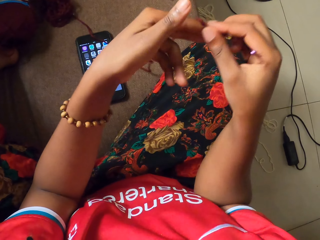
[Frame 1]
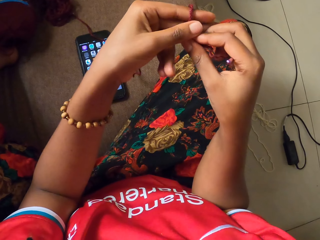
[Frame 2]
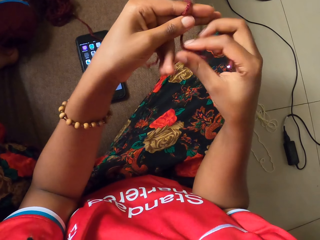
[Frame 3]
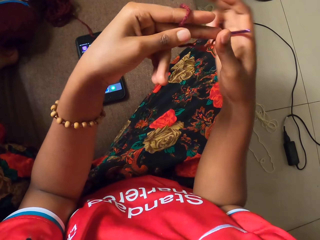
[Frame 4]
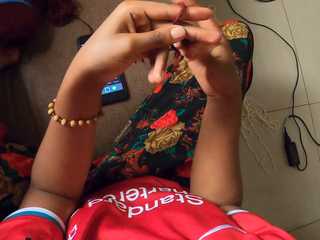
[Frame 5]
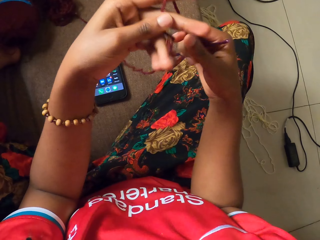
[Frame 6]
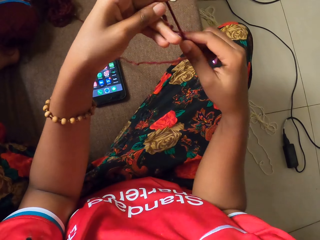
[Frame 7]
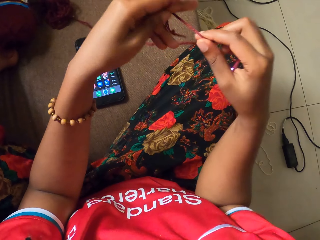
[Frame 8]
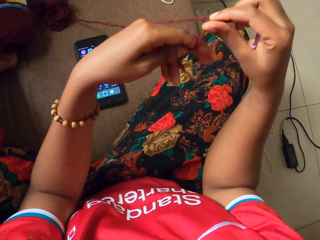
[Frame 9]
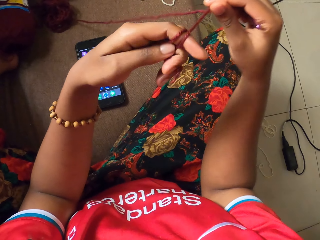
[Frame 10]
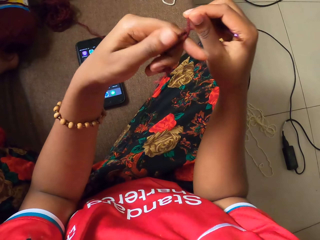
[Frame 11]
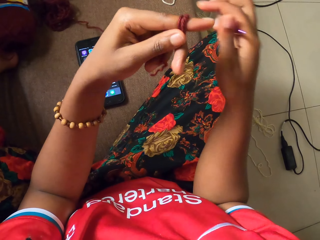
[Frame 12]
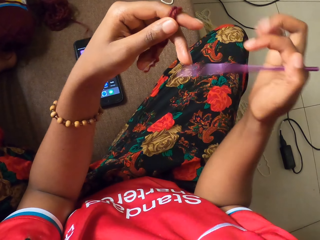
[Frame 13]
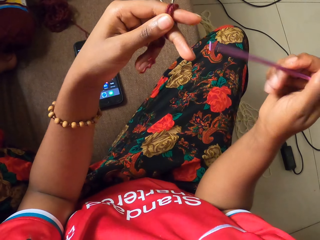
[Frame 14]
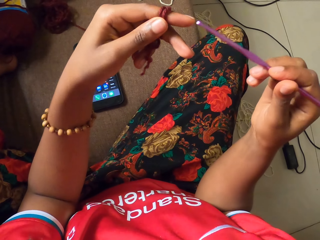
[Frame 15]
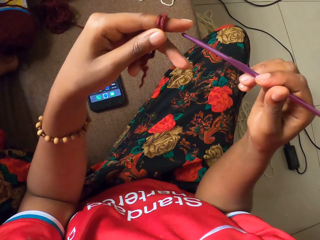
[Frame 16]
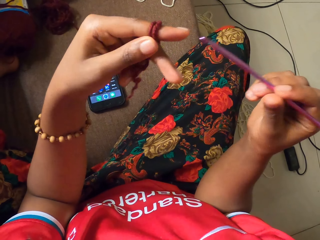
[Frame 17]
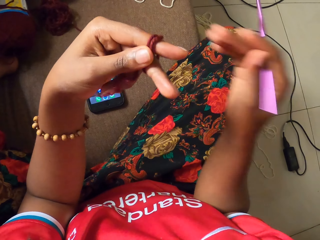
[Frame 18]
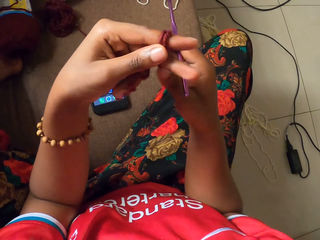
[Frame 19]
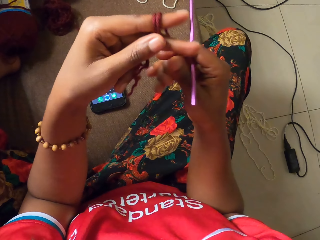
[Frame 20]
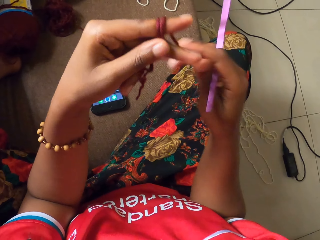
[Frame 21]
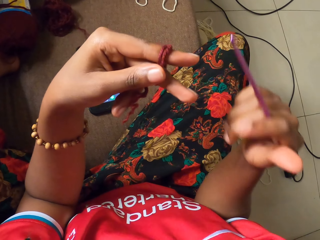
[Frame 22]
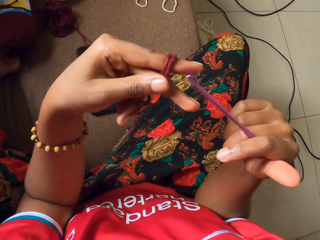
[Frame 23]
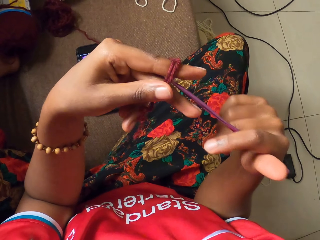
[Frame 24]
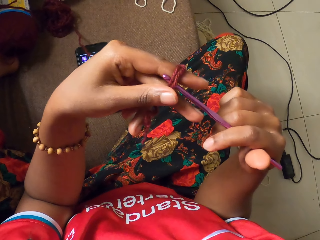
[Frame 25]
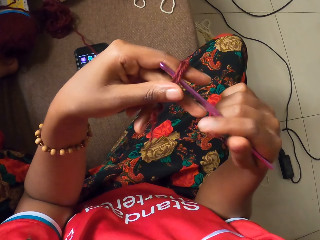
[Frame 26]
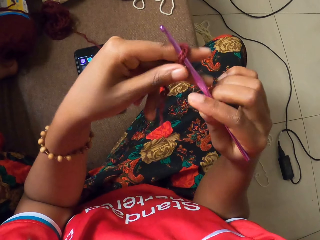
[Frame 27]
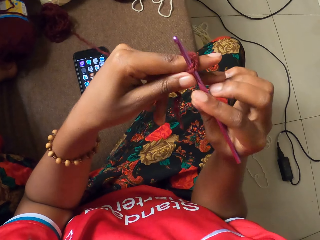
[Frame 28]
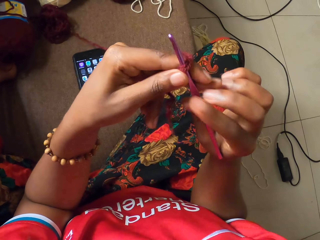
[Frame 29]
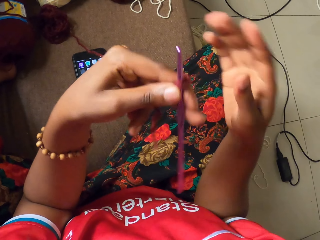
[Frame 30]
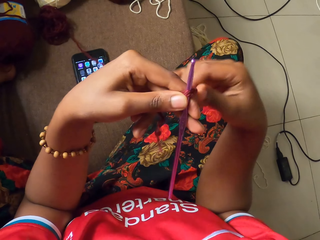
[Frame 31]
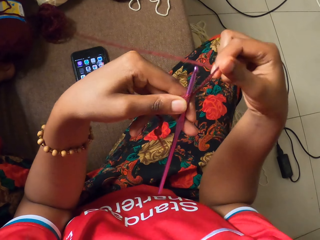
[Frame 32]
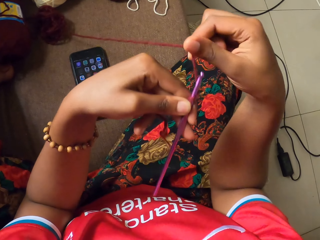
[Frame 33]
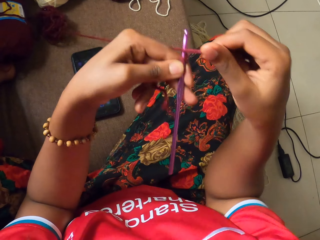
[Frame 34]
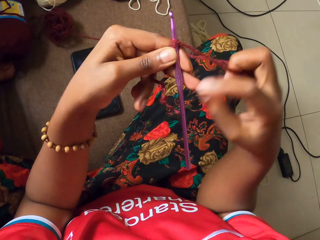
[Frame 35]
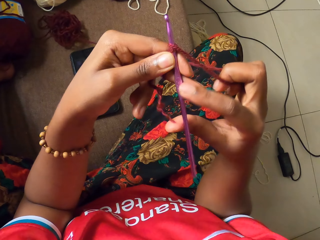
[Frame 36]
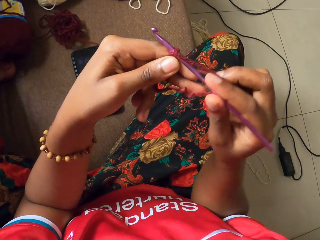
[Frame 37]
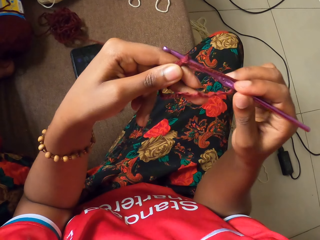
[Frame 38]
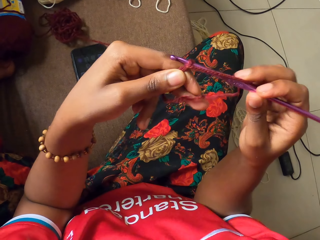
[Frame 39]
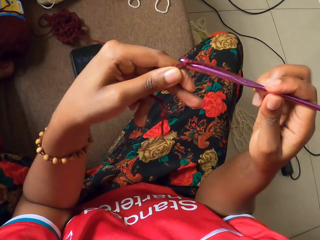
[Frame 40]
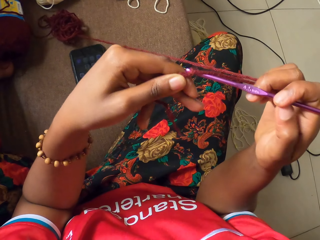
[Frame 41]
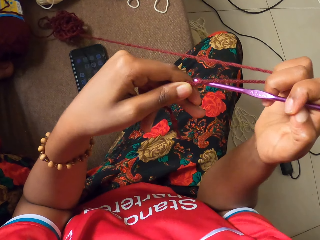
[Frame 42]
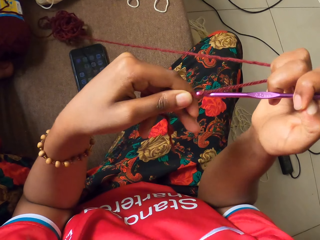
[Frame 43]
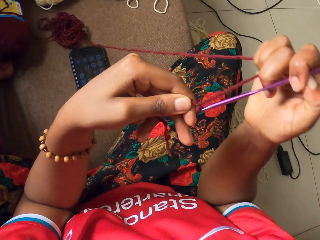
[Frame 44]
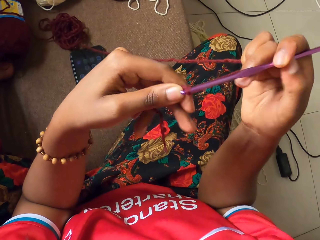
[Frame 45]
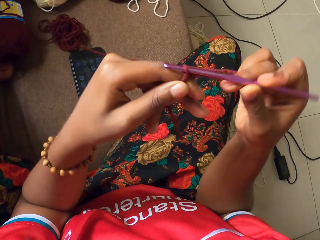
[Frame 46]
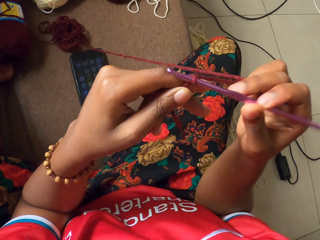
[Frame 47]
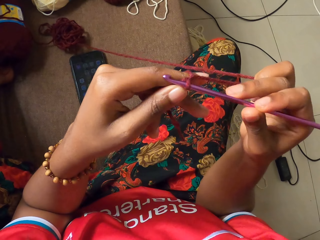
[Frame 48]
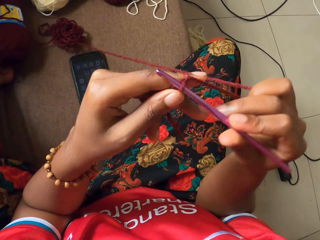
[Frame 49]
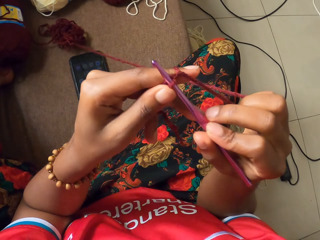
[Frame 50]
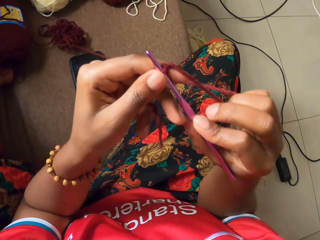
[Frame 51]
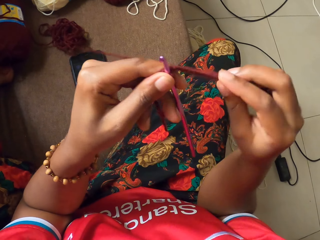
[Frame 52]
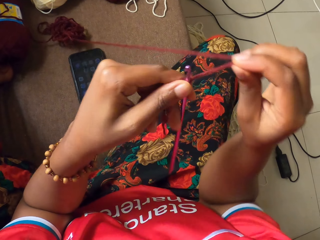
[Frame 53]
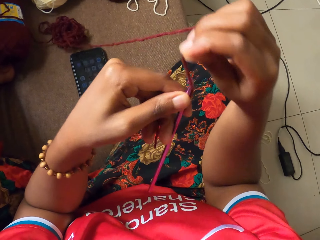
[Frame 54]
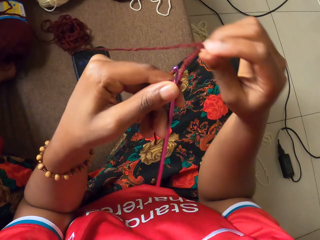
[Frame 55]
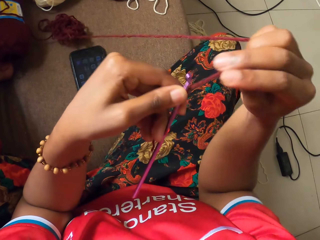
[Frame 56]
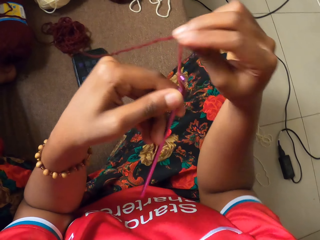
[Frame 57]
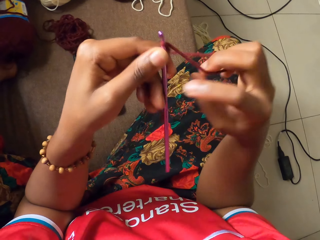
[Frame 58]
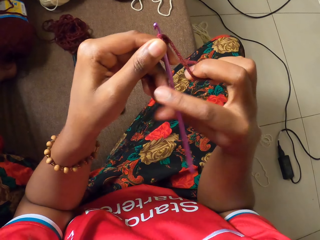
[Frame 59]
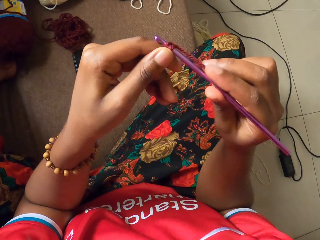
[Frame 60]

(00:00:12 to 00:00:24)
The camera wearer ties the thread on the left fingers. She adjusts the strand of yarn with her right hand. She passes the crochet hook from her right hand to her left hand. She holds the strand of yarn around her left hand with her right hand. She wraps the strand of yarn around the crochet hook with her right hand. She holds the crochet hook with her right hand. She crochets a craft with the crochet hook in her right hand and the strand of yarn in her left hand.

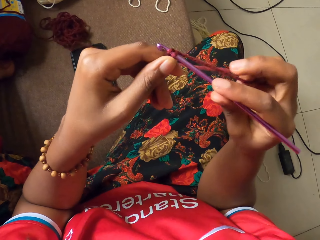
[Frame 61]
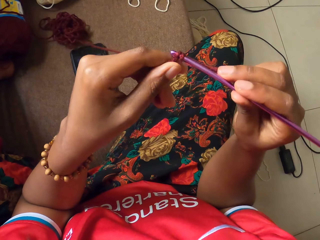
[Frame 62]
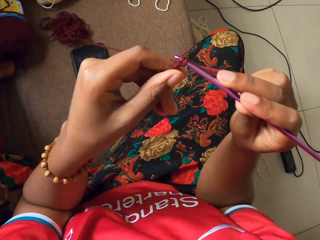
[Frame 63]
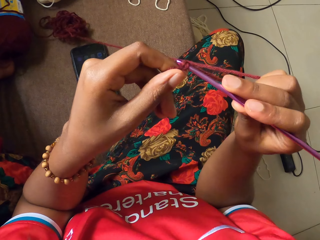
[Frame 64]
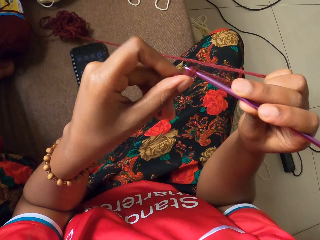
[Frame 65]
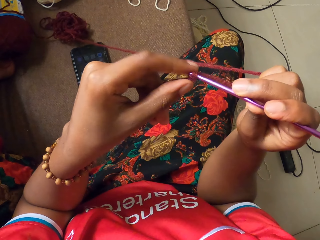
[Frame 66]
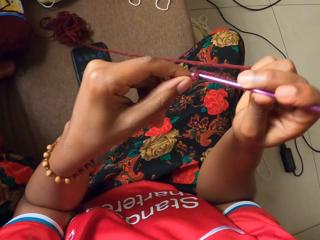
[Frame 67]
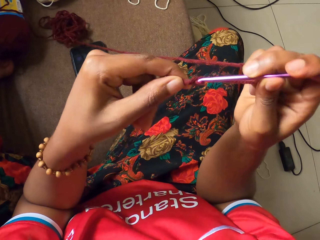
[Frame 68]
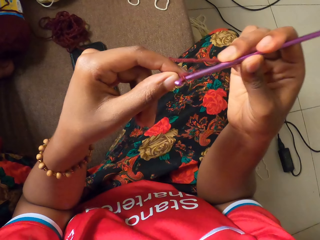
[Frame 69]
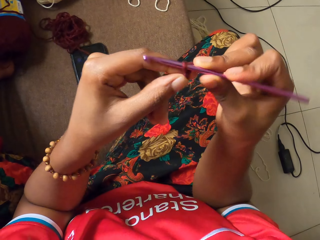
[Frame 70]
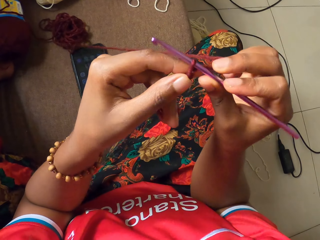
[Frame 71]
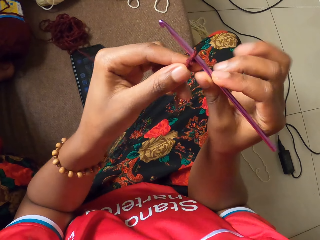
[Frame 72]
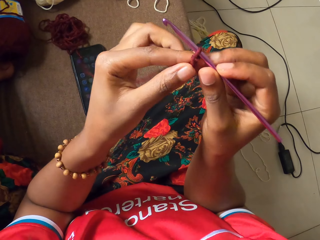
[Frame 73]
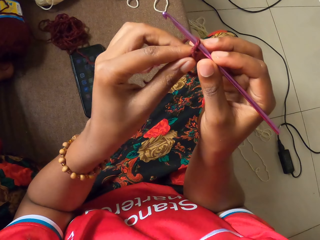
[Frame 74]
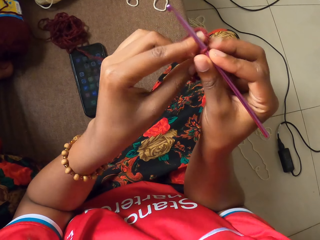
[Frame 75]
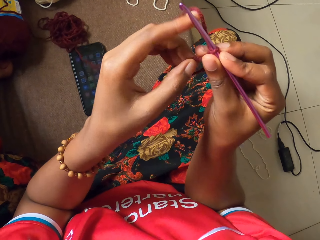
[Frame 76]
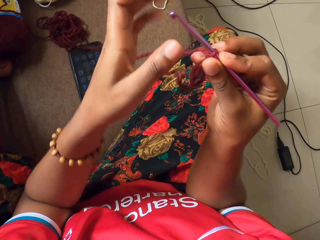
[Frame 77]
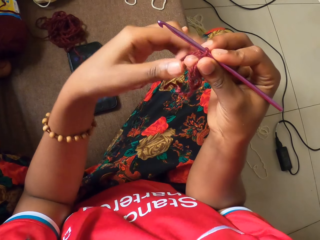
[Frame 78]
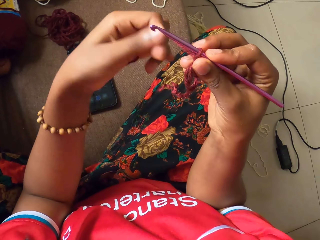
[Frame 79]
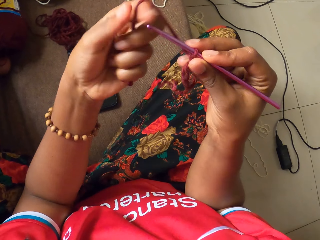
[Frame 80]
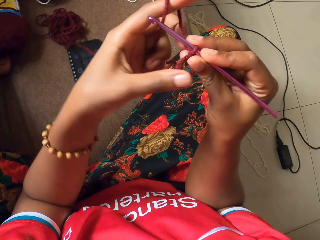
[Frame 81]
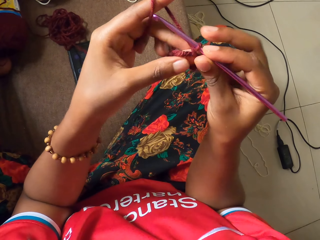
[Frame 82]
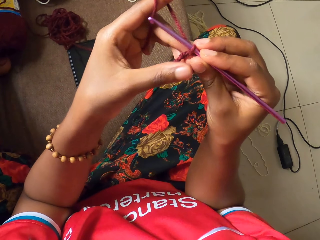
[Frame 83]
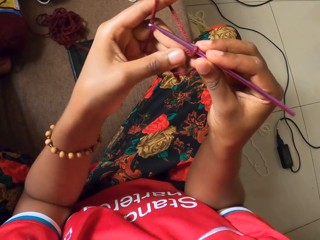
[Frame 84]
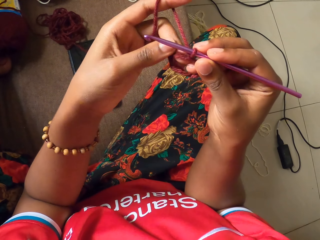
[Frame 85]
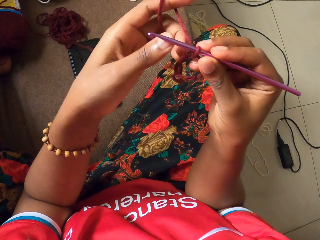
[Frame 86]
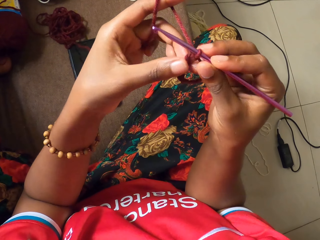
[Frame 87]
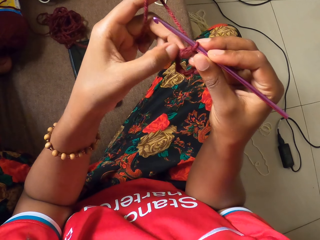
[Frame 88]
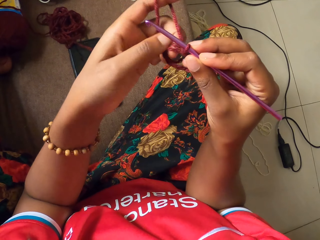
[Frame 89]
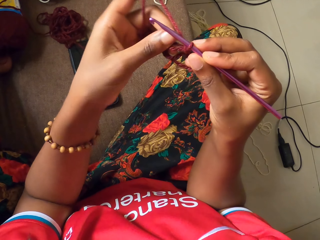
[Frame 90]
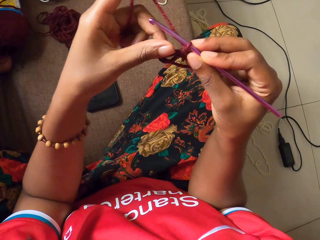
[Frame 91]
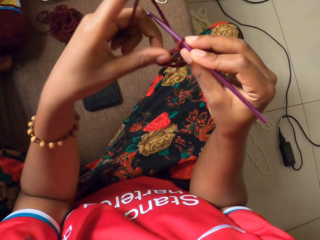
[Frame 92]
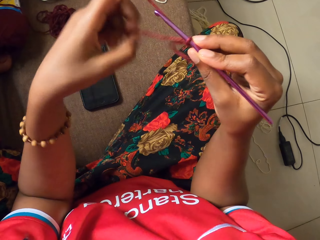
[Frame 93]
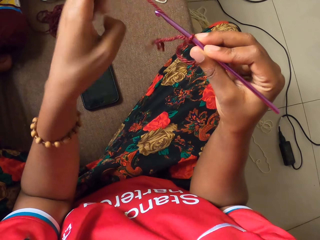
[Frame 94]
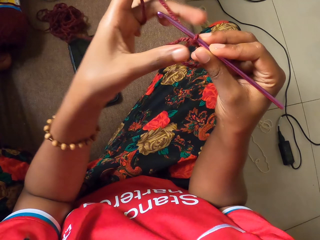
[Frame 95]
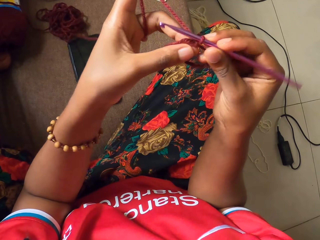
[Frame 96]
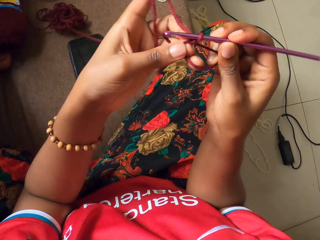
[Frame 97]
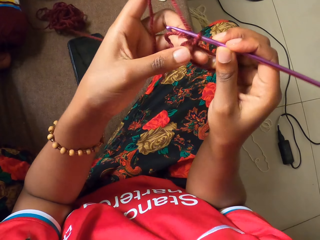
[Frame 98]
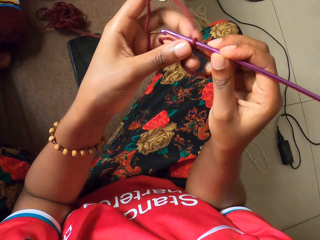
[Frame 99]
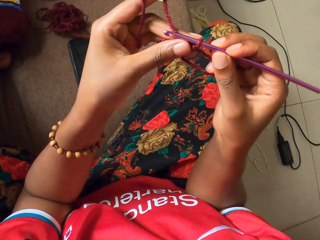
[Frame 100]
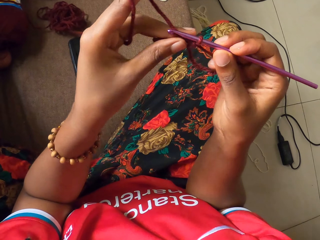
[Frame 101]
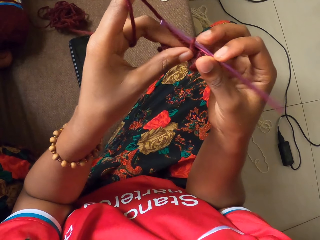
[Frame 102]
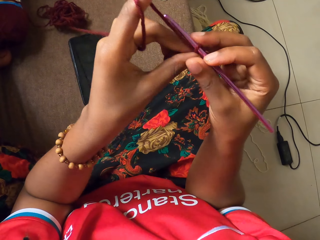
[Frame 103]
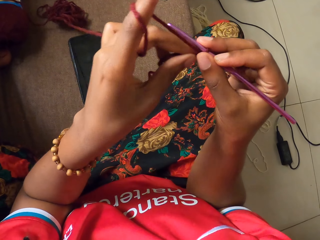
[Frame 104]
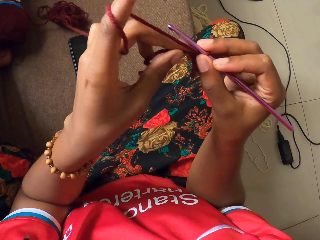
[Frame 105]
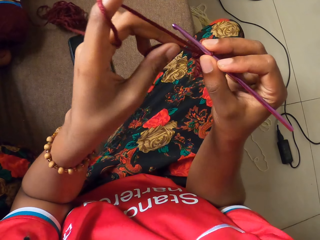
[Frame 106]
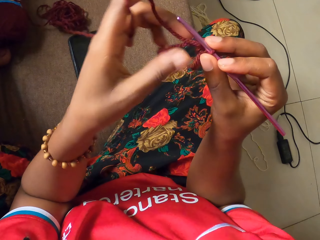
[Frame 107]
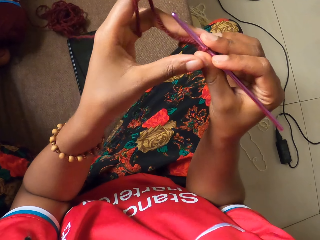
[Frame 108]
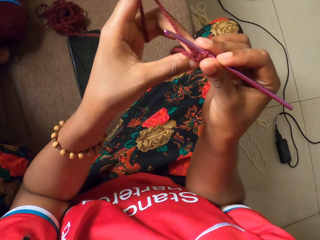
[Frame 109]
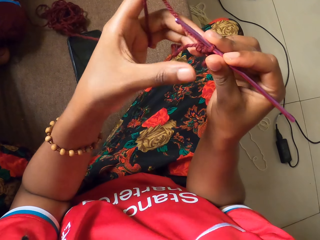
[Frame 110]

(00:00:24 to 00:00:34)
The camera wearer crochets a thread using a crochet.
